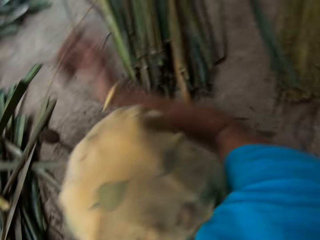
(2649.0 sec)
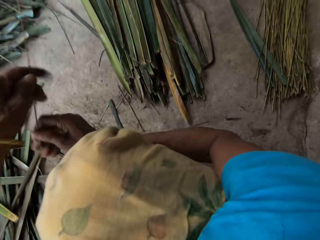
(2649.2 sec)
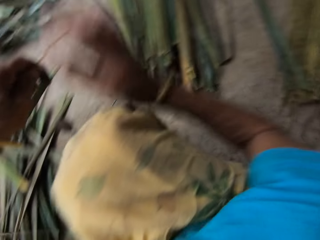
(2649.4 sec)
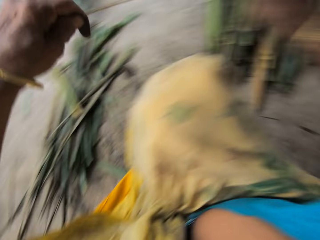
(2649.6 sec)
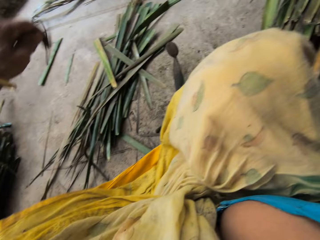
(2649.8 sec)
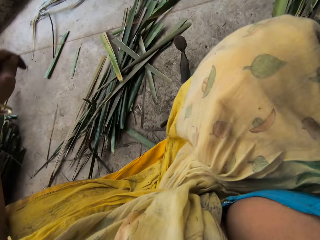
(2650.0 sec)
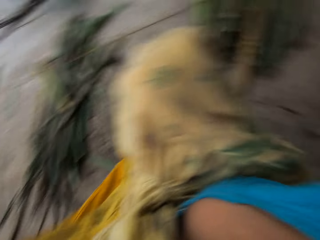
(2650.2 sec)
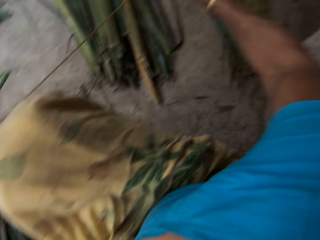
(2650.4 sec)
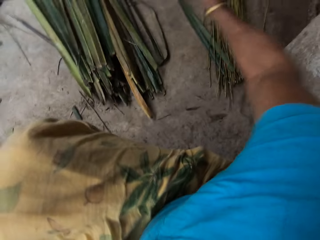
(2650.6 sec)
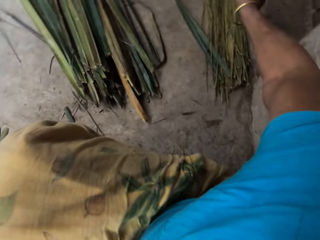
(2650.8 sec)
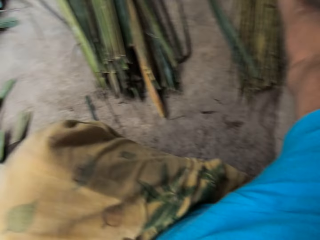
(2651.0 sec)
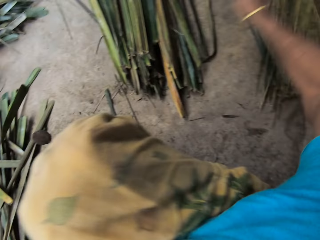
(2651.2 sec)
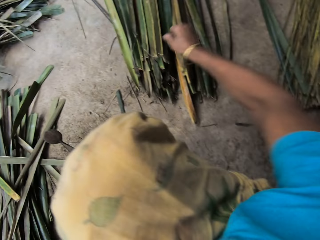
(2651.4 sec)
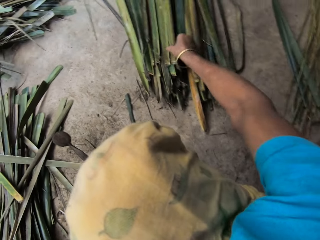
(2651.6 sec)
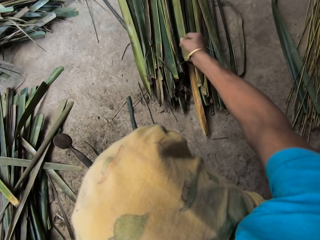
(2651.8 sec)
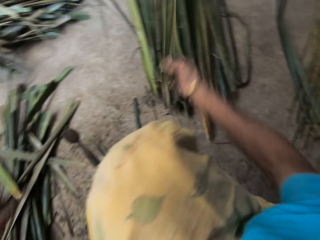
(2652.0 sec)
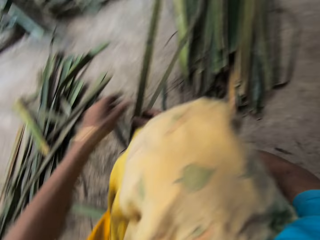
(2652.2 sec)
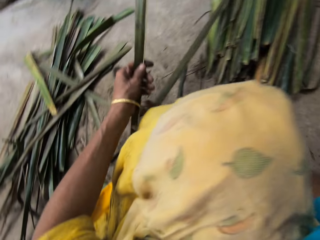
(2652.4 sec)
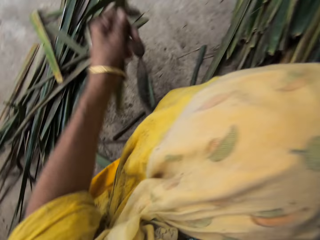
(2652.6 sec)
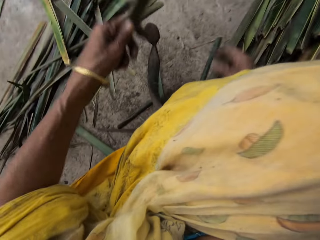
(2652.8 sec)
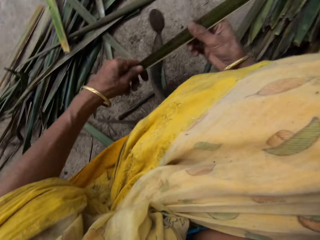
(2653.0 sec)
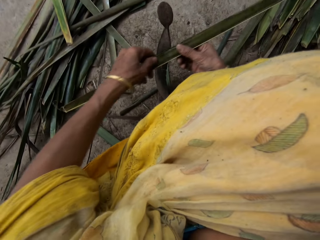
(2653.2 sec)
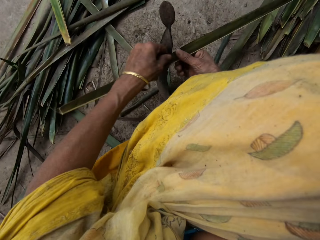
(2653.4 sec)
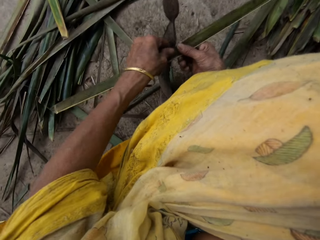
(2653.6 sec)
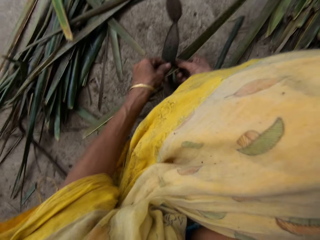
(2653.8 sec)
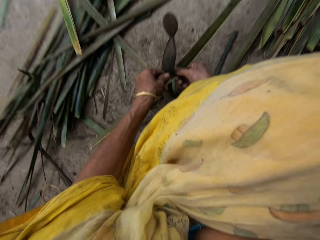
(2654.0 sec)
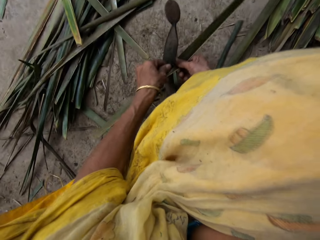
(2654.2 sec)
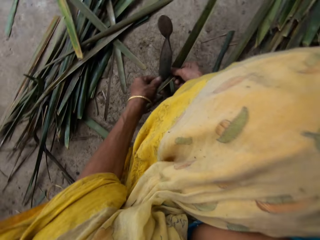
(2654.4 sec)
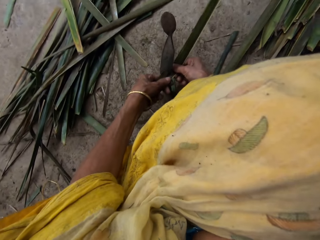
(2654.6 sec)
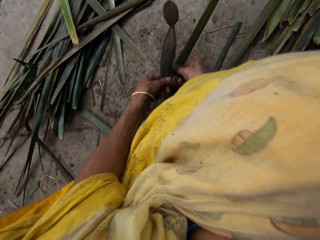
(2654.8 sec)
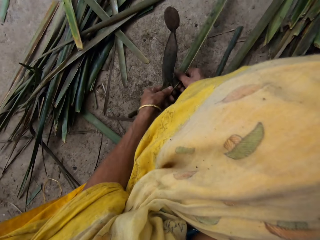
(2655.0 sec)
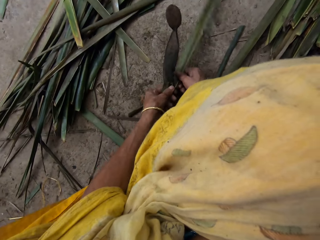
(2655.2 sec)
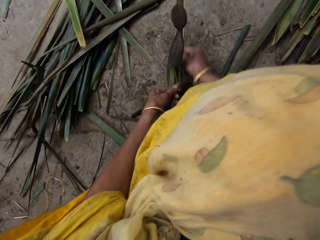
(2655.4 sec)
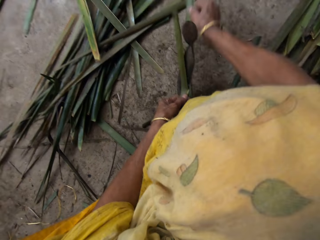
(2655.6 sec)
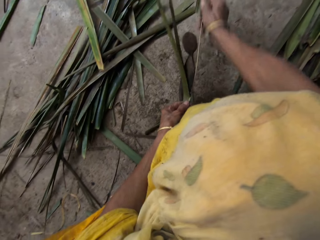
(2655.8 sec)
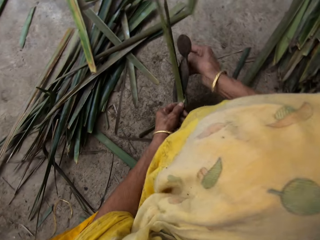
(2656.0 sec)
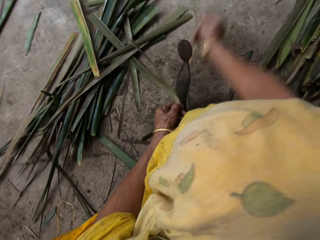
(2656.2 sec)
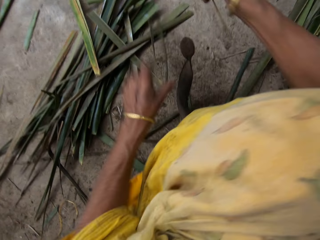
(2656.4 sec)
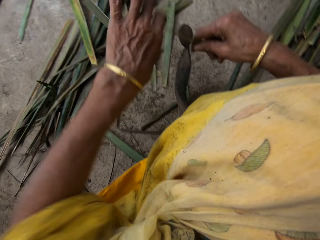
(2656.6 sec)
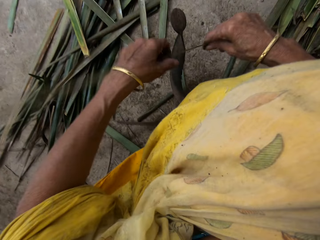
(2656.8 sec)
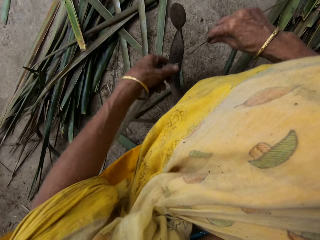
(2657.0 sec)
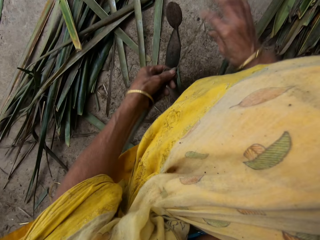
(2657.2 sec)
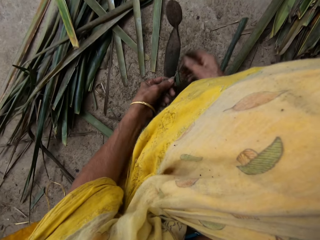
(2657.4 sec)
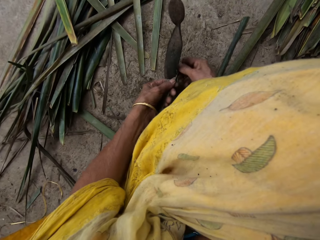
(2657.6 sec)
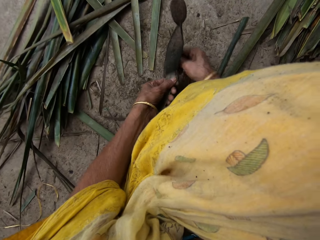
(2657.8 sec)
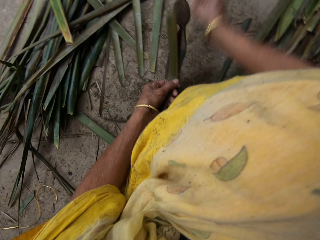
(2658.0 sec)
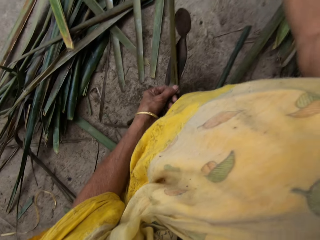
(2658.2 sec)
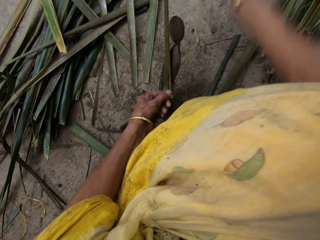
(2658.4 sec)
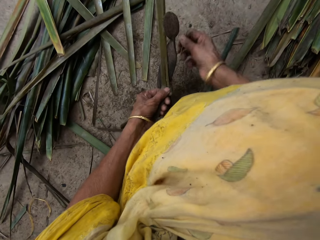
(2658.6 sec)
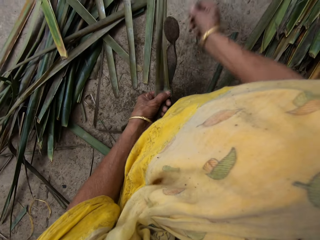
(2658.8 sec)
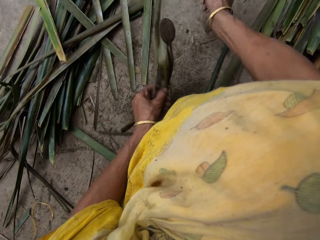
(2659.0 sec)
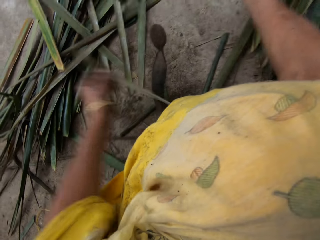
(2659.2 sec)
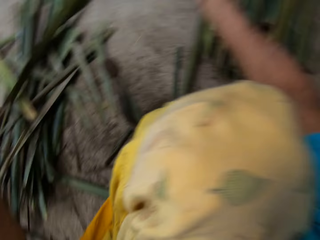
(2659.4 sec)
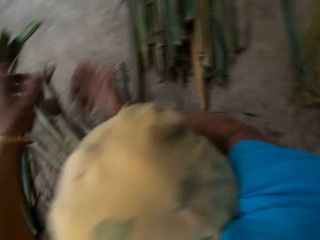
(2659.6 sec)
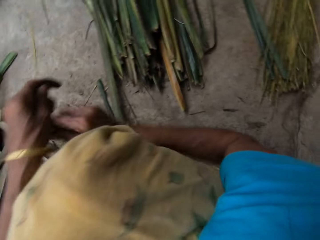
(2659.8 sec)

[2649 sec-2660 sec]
The camera wearer holds a stalk in her right hand with her left hand. She cuts the stalk in her hands. She drops the stalk in her right hand on the stalks on the floor. She picks a leaf on the leaves on the floor with her right hand. She holds the leaf in her right hand with her left hand. She holds the leaf in her left hand with her right hand. She slices the leaf in her hands on the leaf slicer on the floor. She holds the leaf in her right hand with her left hand. She slices the leaf in her hands on the leaf slicer on the floor.

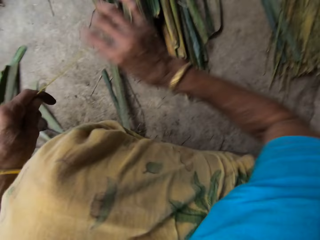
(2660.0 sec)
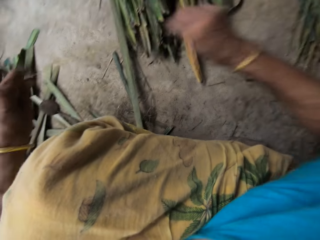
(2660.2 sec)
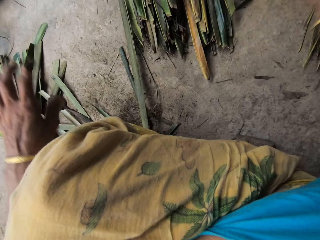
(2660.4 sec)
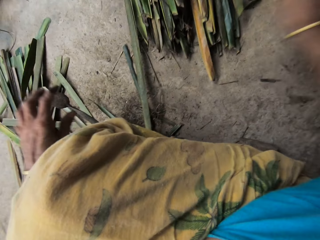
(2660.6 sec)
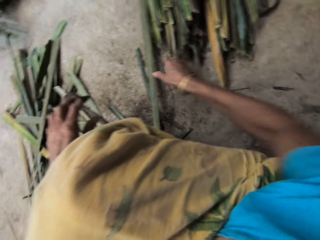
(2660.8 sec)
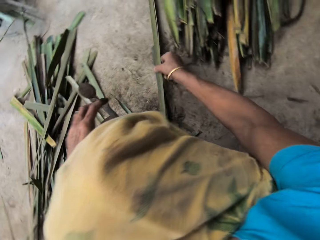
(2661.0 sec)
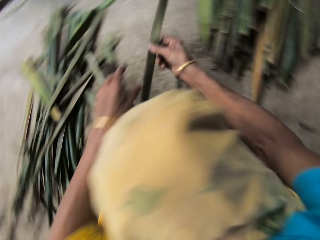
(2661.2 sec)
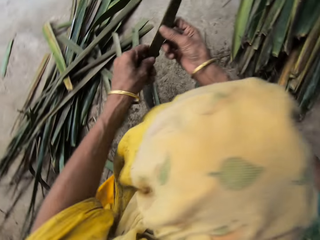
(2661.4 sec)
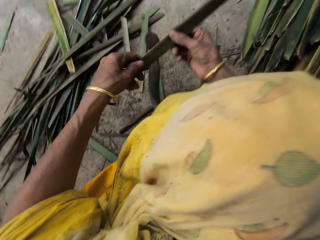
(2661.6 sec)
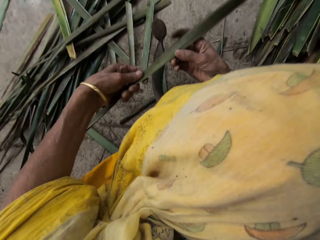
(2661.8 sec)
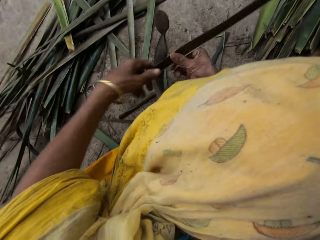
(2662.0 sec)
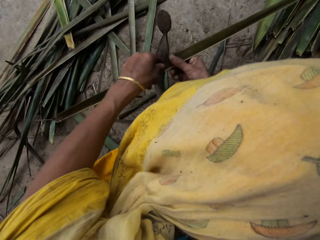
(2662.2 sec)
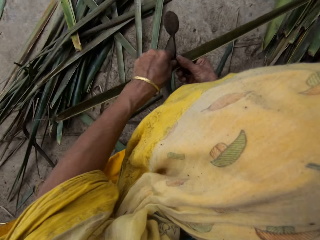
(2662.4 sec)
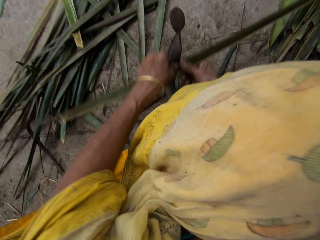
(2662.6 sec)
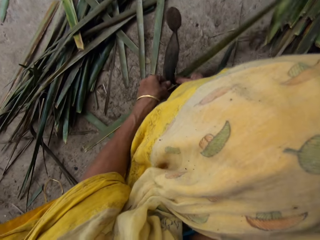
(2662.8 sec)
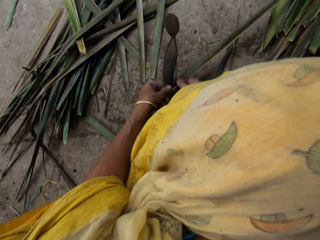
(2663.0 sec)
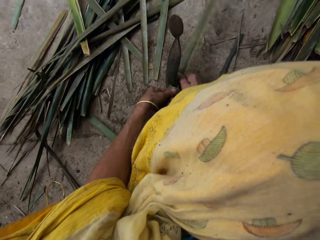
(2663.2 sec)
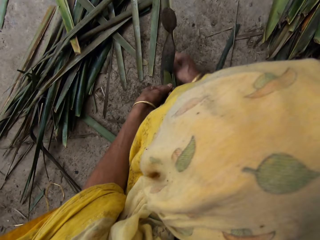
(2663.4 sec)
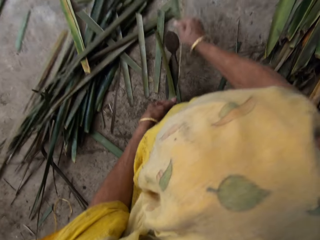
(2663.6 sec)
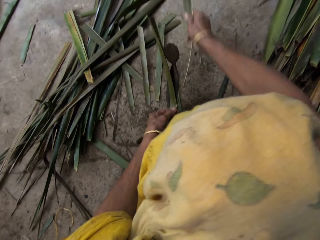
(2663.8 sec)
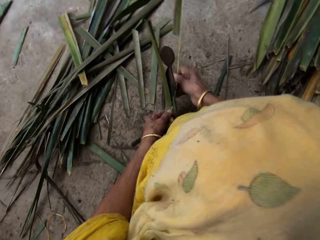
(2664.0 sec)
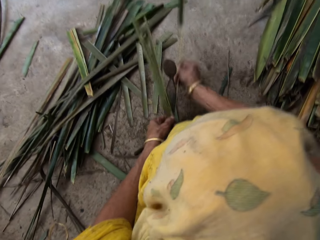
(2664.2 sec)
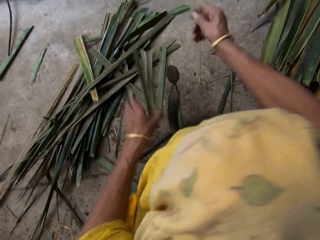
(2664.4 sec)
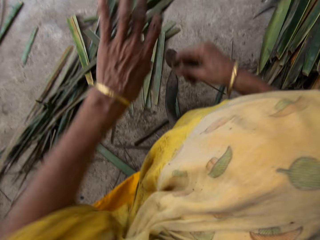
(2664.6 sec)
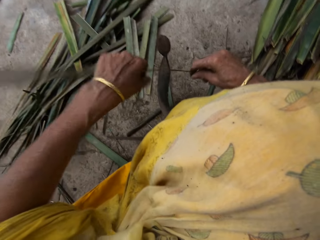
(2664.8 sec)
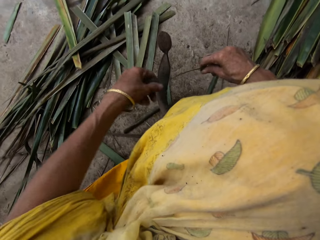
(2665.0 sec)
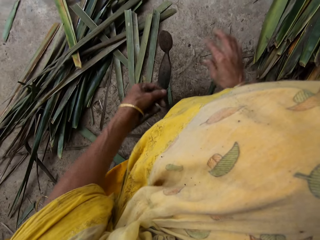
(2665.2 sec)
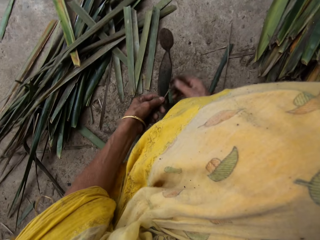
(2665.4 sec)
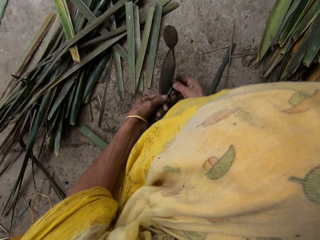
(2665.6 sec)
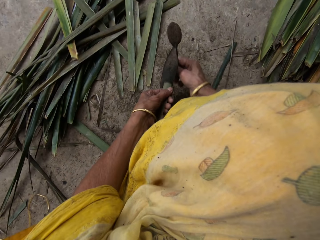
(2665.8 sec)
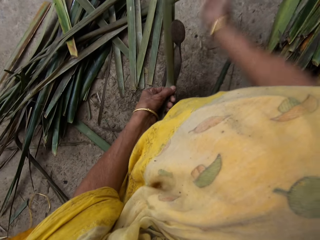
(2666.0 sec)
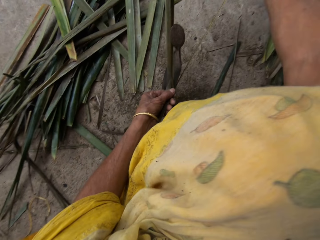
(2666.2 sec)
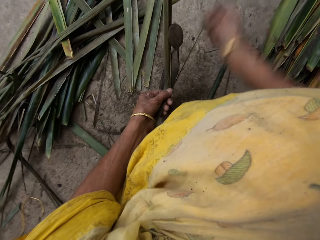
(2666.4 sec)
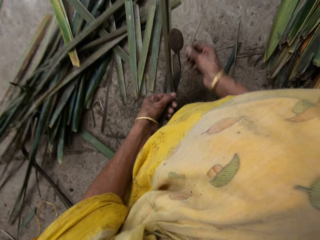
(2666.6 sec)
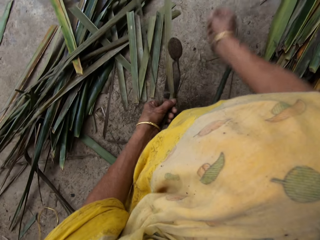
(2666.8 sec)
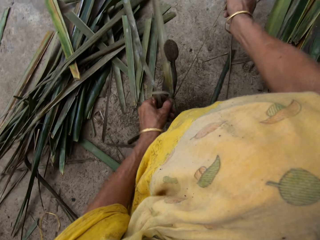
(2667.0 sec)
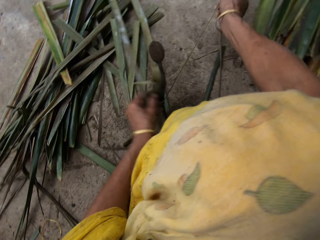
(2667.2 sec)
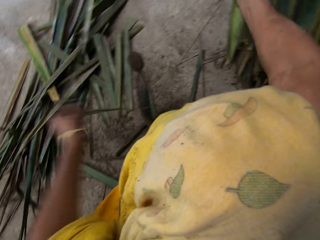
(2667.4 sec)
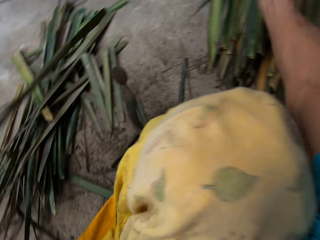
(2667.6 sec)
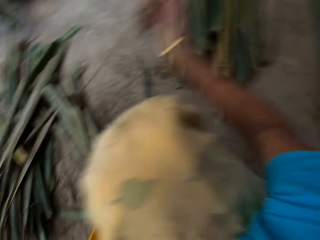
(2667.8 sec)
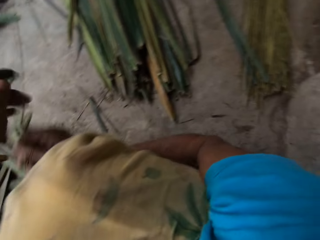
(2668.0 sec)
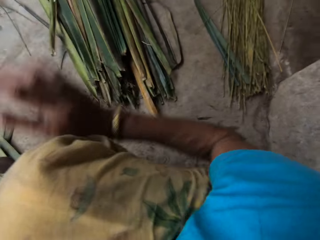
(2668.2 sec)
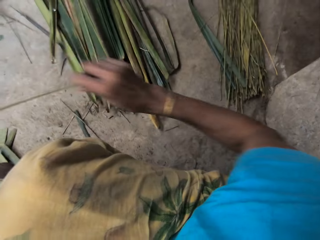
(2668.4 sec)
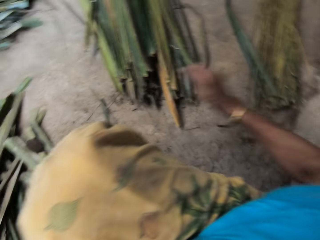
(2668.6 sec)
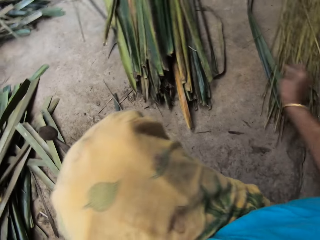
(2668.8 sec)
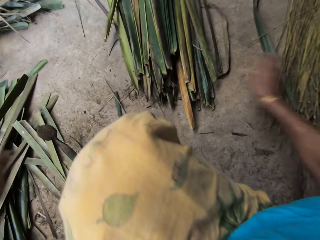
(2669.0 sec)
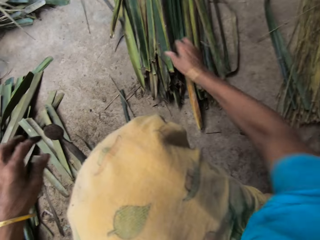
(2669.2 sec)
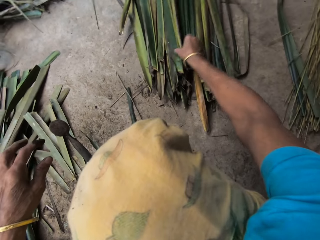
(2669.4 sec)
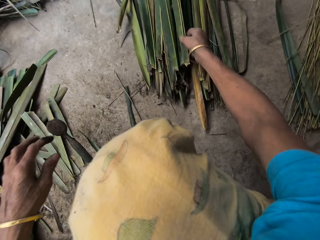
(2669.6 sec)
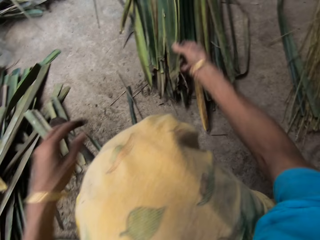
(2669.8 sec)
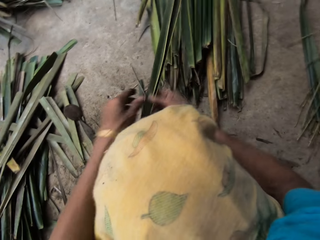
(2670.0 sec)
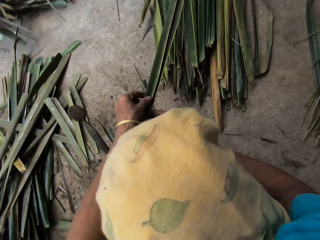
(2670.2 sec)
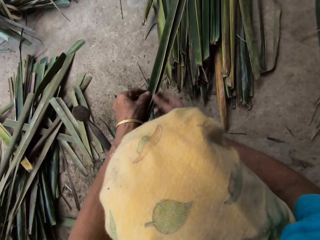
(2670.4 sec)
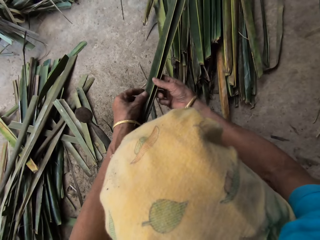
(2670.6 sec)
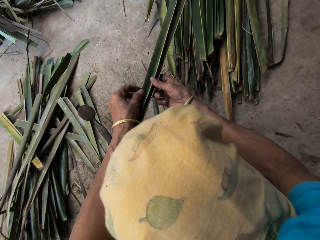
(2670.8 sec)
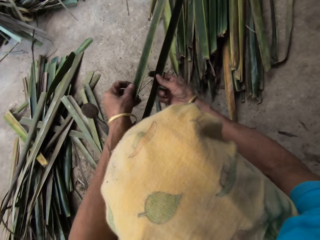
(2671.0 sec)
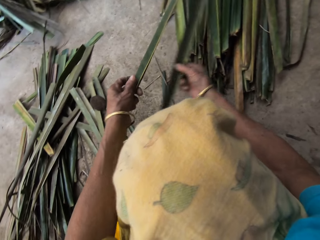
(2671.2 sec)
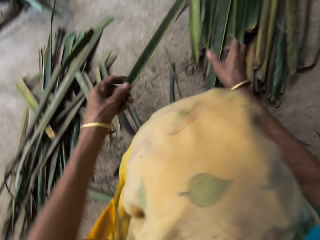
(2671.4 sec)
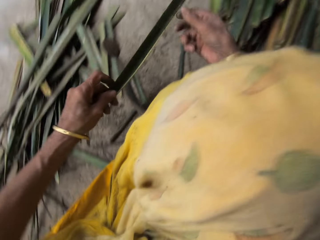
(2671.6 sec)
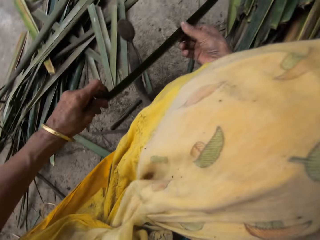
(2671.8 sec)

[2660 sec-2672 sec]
The camera wearer puts aside sisal. She picks sisal. She cuts sisal. She holds the leaf in her right hand with her left hand. She slices the leaf in her hands on the leaf slicer on the floor. She holds a stalk in her right hand with her left hand. She drops the stalk in her right hand on the stalks on the floor. She picks some leaves on the leaves on the floor with her right hand. She picks a leaf from the leaves in her right hand with her left hand. She drops the leaf in her right hand on the leaves on the floor.
